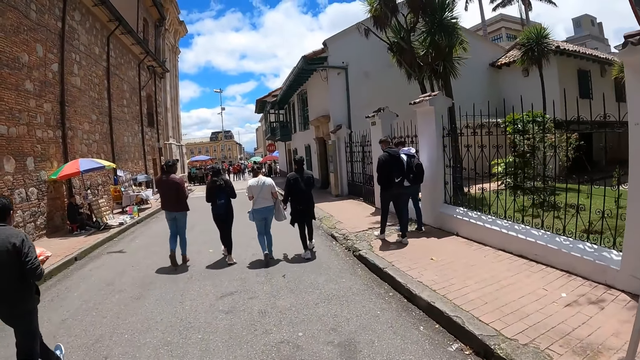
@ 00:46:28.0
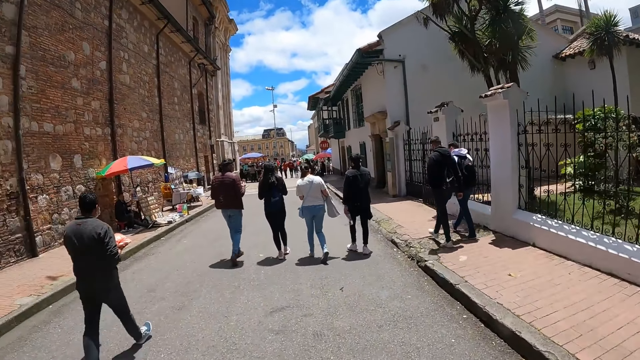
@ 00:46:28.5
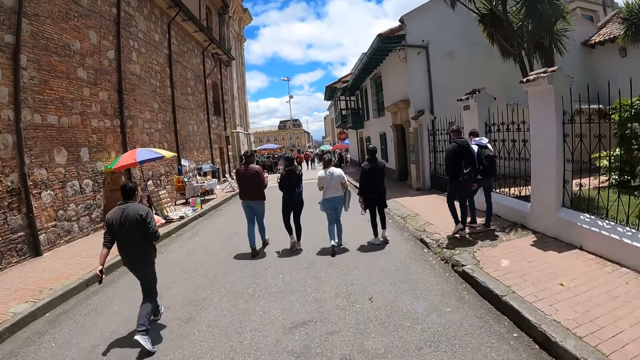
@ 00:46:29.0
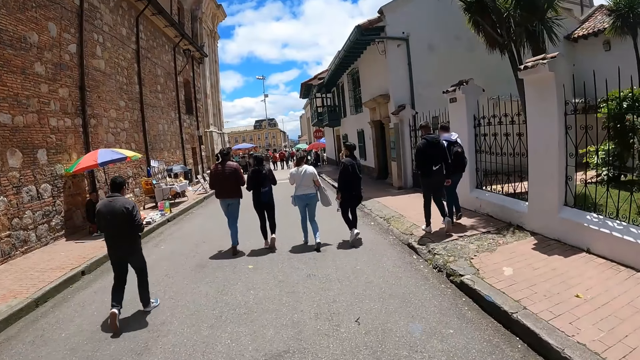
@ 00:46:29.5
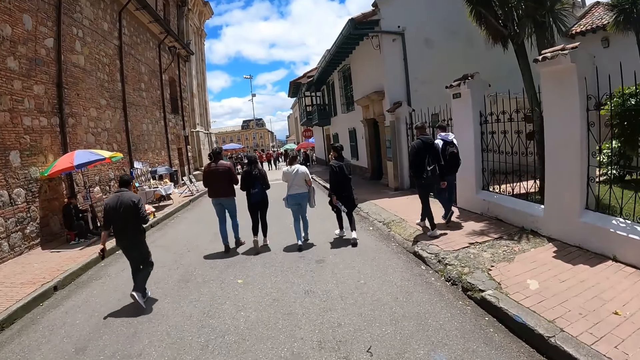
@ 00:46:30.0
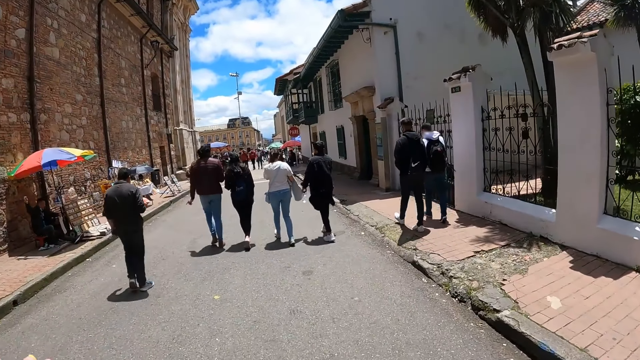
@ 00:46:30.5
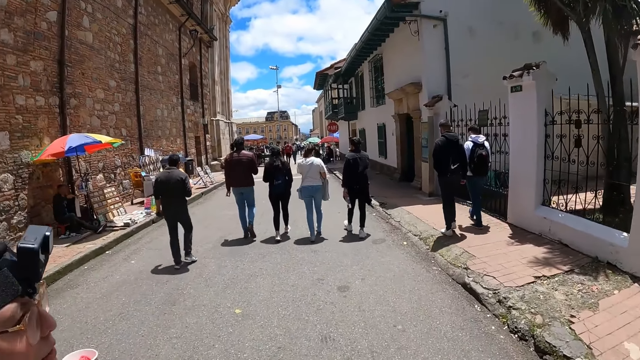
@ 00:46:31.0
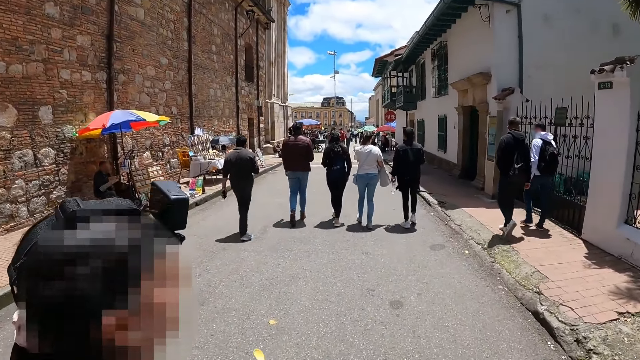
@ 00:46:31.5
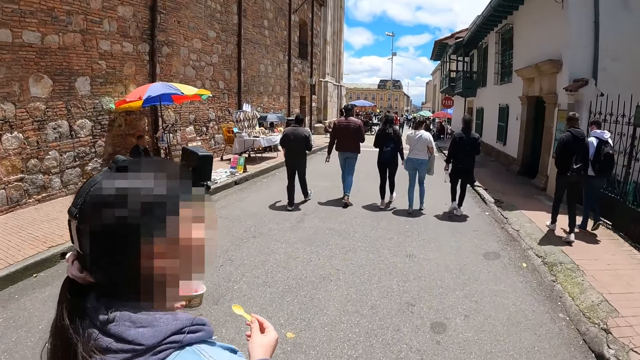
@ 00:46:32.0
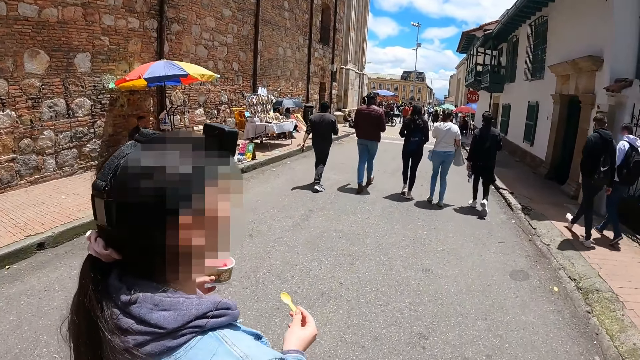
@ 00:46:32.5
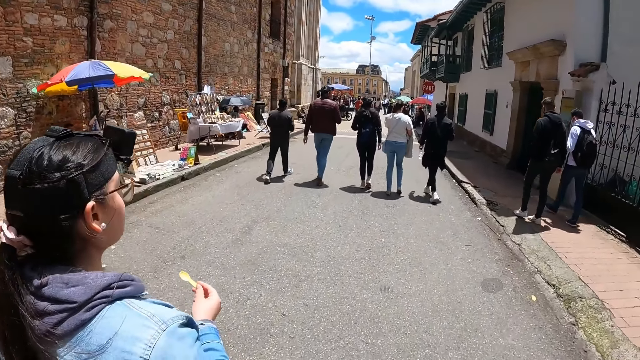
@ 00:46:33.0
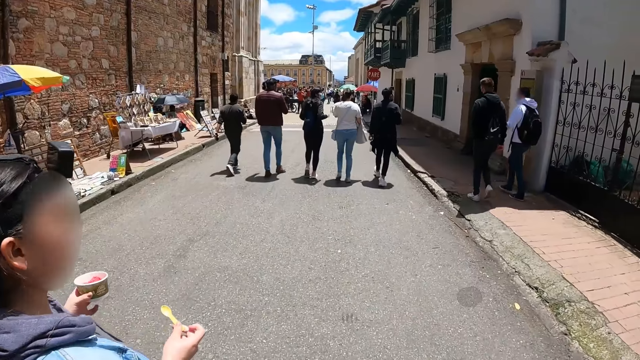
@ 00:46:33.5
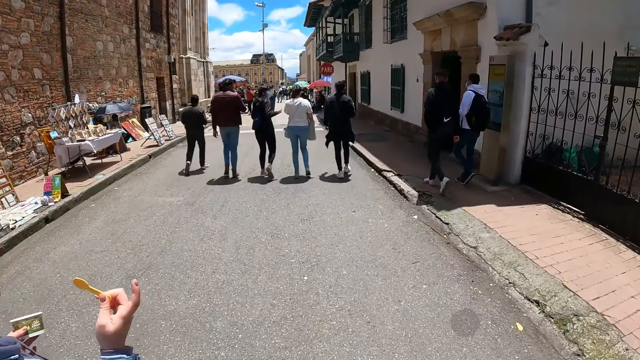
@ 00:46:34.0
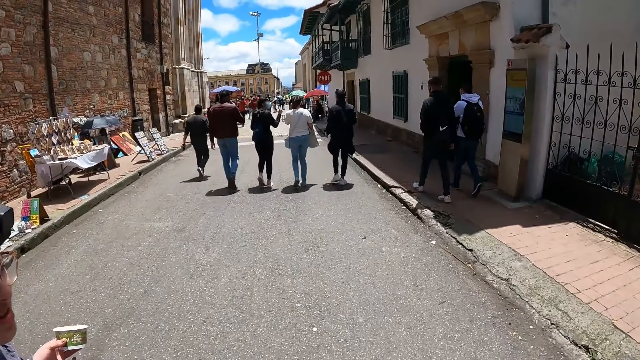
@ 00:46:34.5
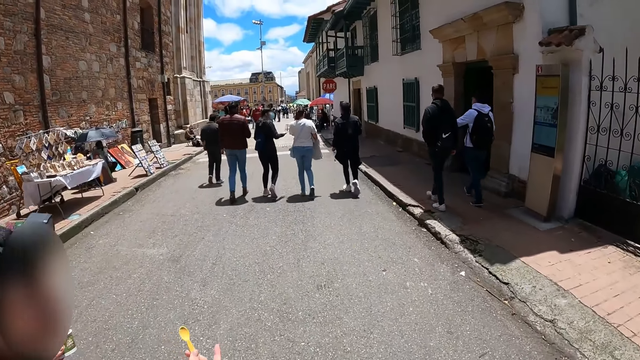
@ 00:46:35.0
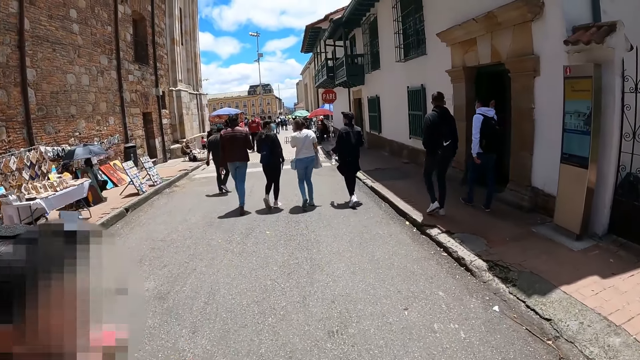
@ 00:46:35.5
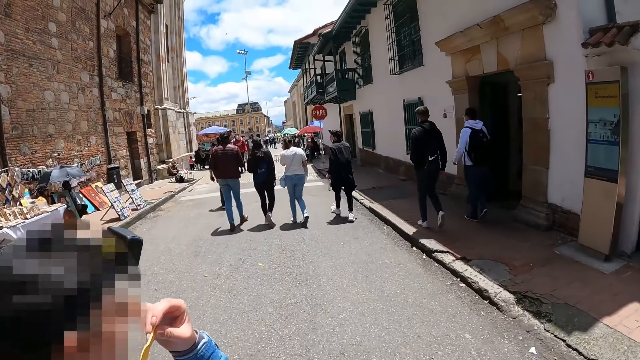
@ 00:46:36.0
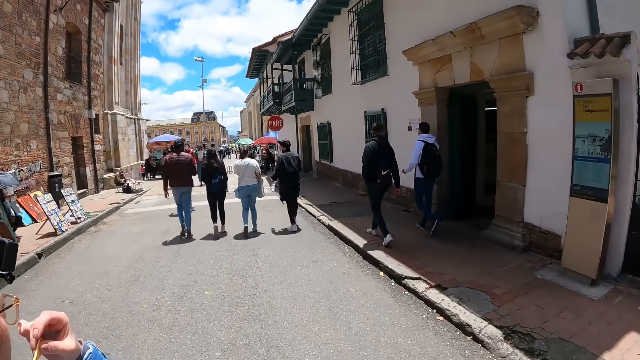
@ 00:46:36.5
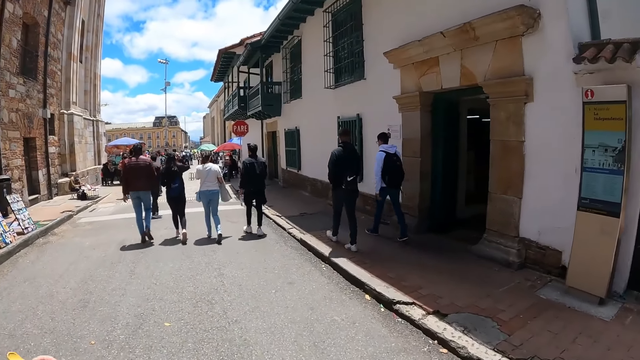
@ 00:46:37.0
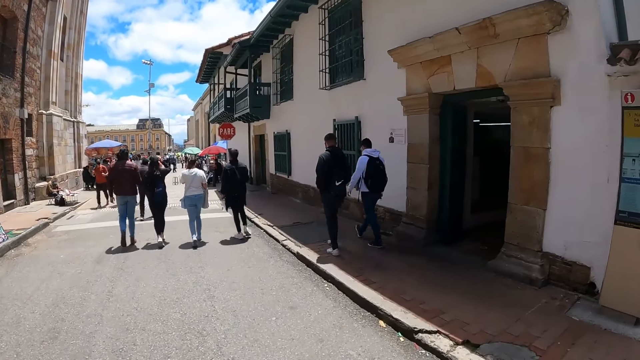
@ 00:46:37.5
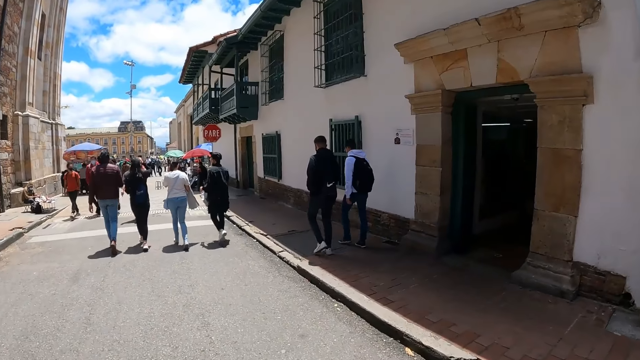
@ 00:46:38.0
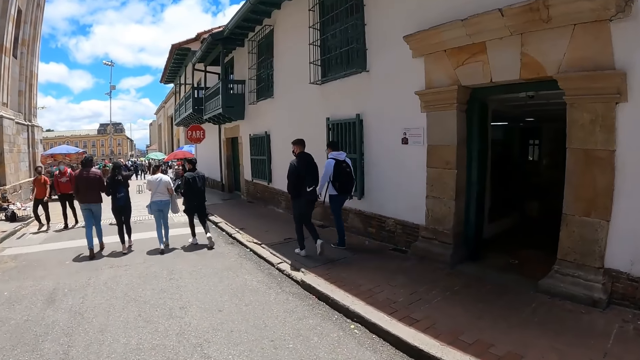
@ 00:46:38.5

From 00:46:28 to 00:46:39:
A person interacts with the camera wearer. The camera wearer walks along the streets.

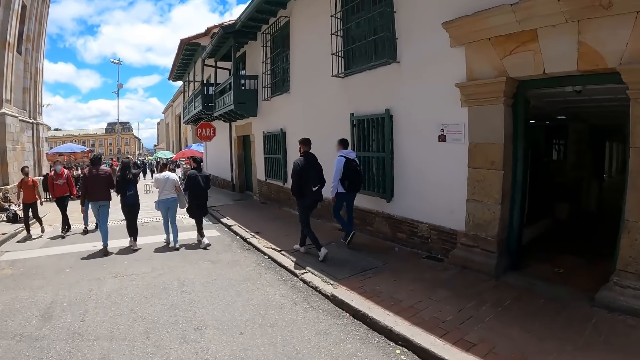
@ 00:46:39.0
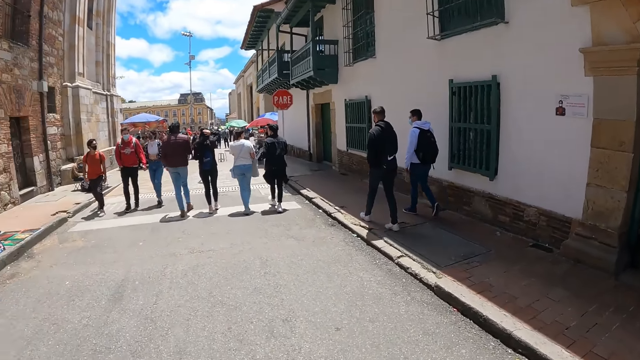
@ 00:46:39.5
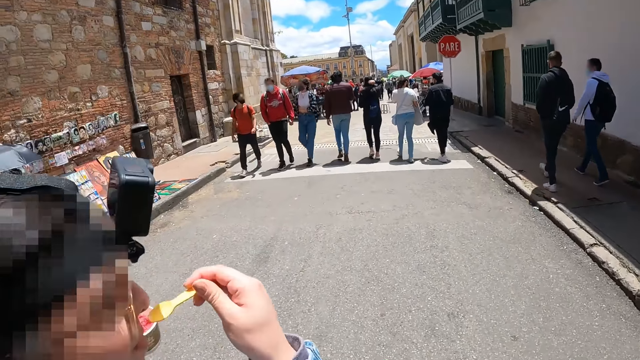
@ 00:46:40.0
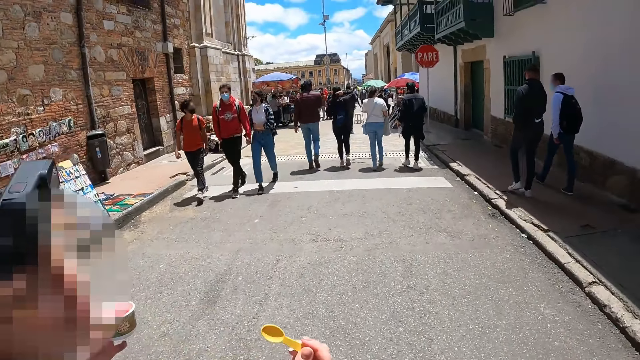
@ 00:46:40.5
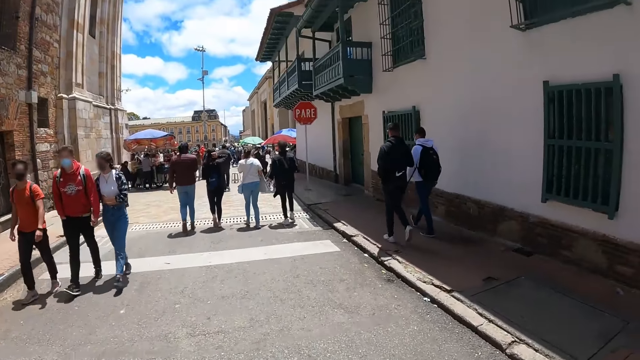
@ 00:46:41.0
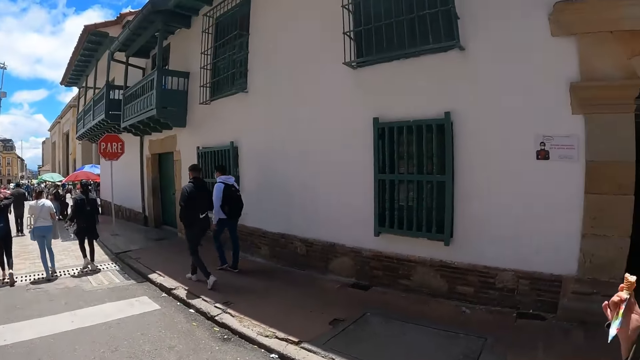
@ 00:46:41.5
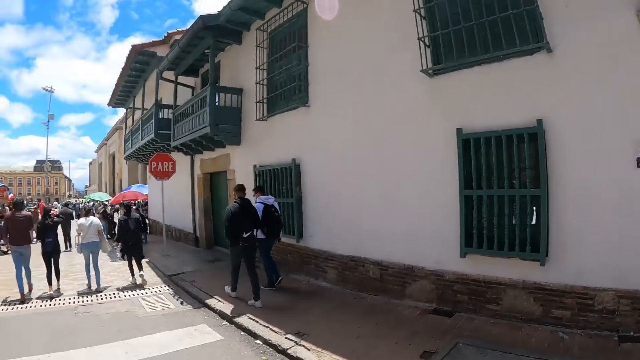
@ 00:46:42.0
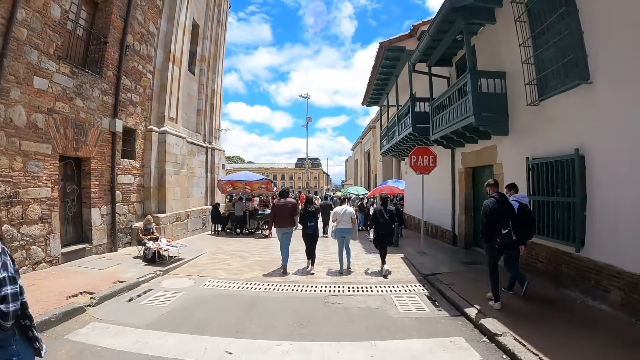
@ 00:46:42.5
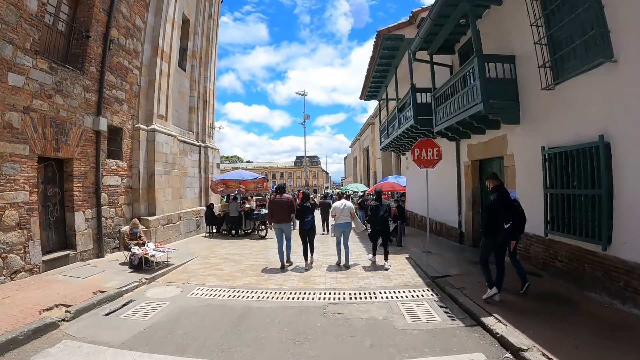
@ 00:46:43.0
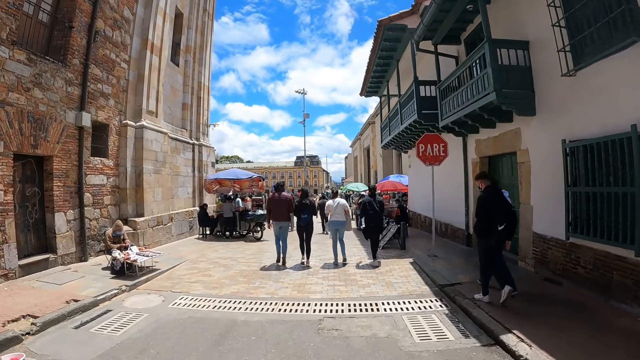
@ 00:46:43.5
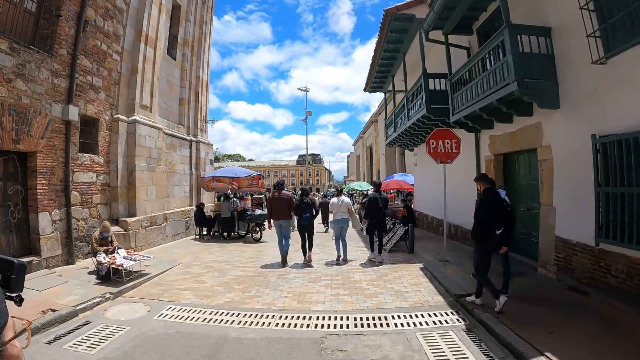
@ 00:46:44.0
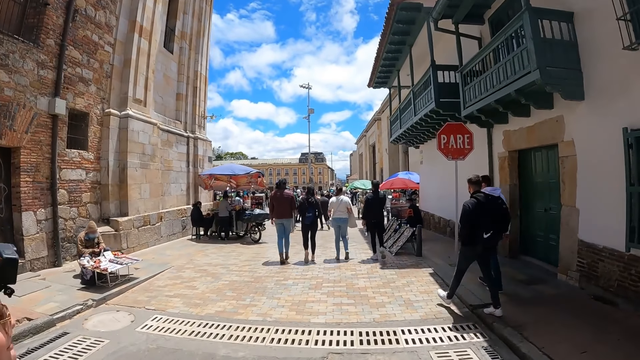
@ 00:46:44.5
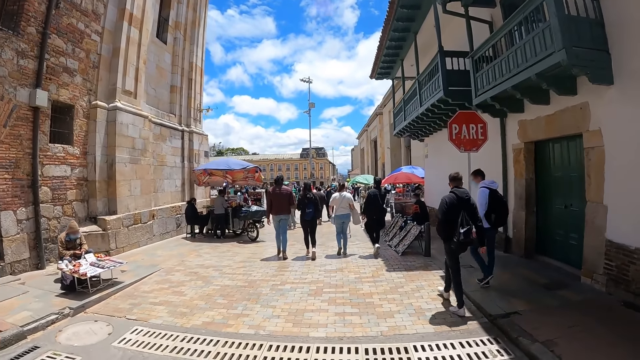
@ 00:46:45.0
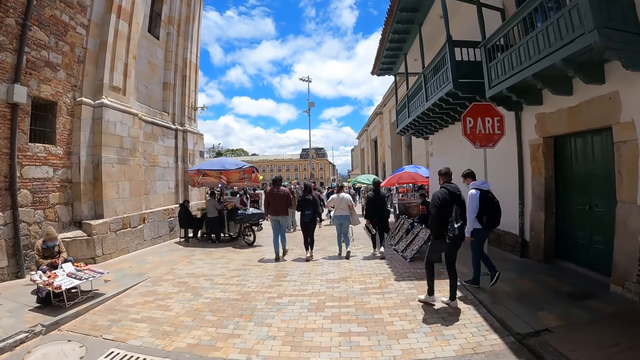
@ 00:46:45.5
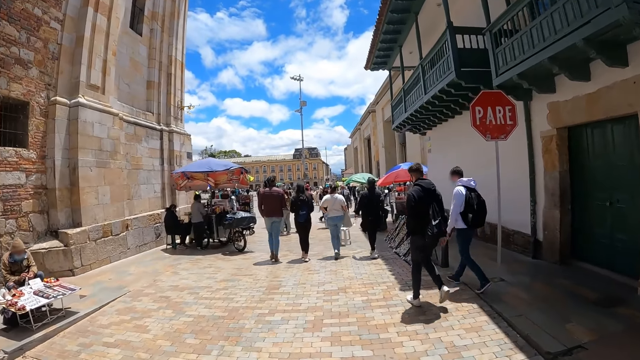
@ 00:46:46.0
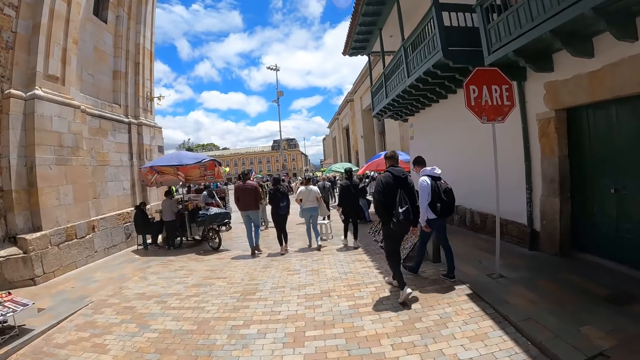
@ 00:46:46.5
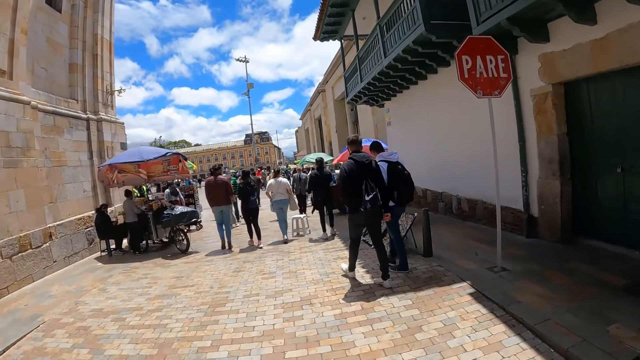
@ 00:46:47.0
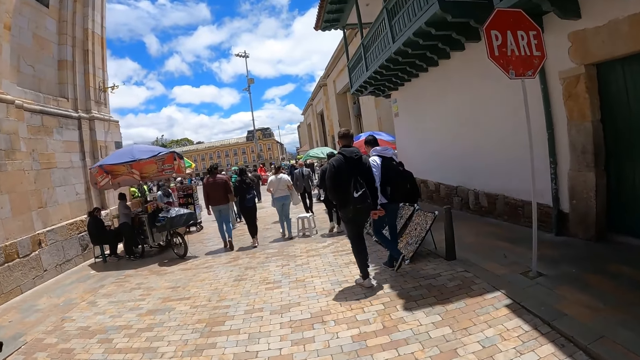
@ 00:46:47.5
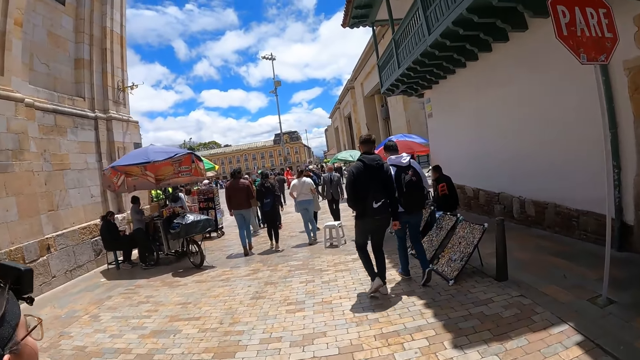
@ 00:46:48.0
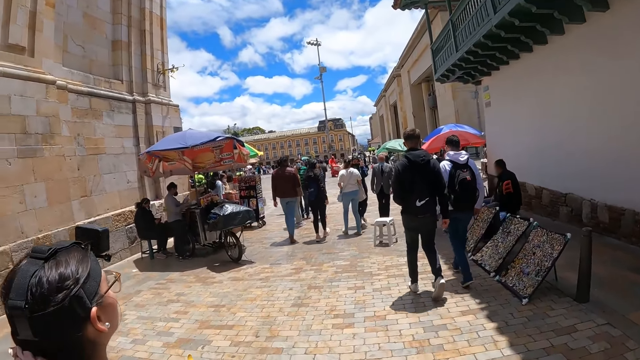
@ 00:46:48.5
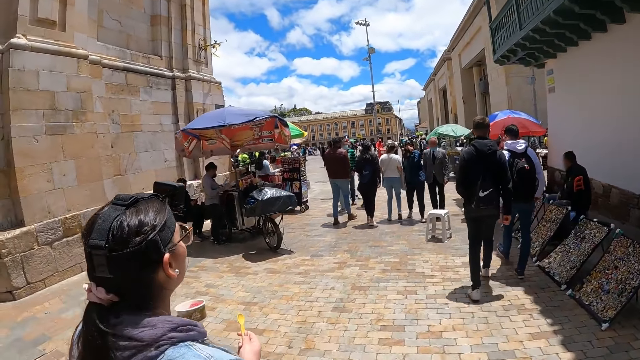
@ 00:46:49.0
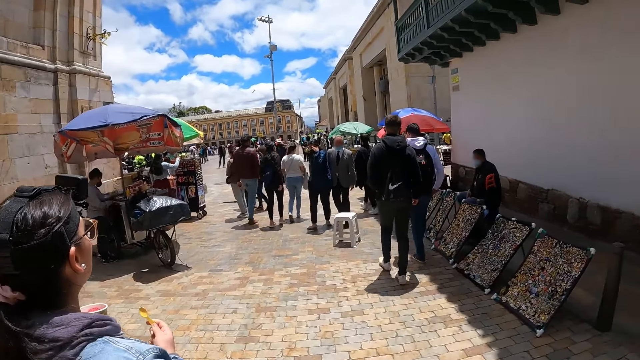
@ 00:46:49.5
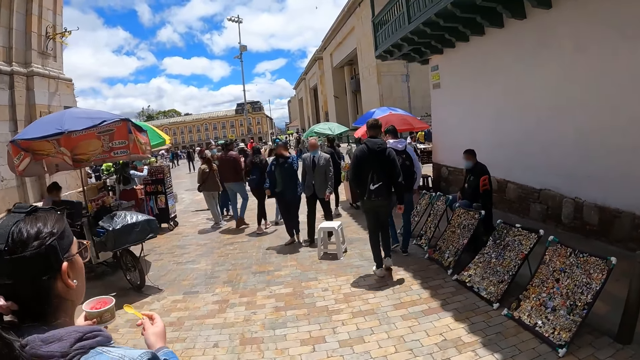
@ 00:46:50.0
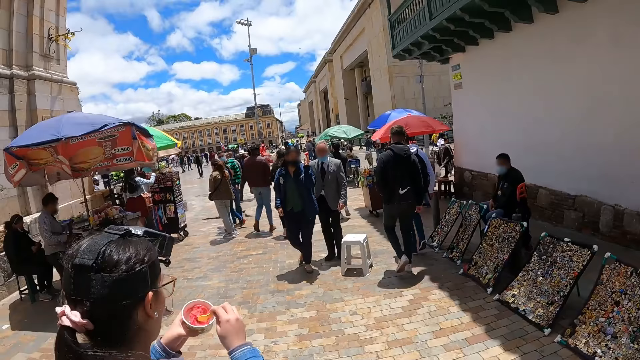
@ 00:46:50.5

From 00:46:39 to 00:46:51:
A person eats the ice cream. The camera wearer talks with the person. They walk along the streets. They look around the street.
